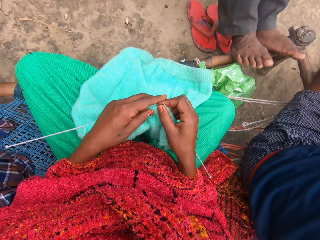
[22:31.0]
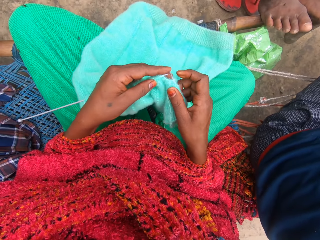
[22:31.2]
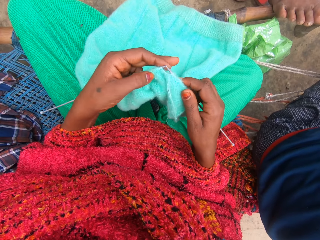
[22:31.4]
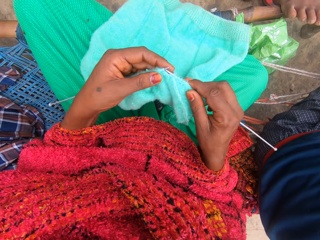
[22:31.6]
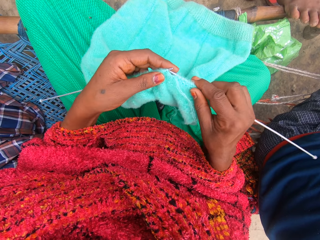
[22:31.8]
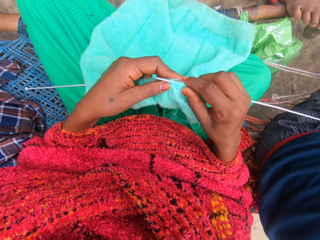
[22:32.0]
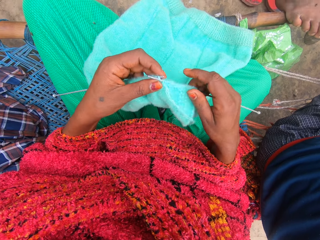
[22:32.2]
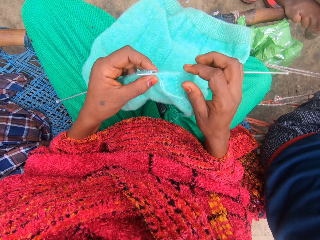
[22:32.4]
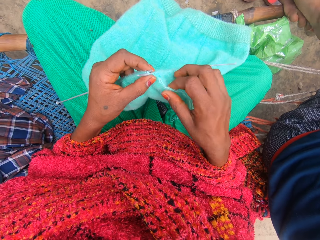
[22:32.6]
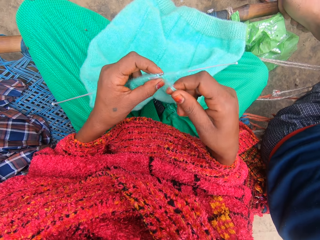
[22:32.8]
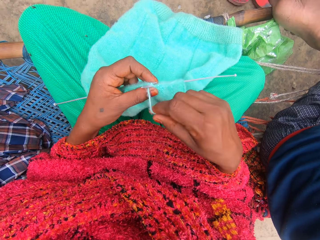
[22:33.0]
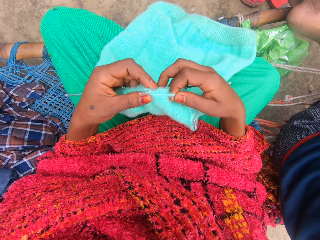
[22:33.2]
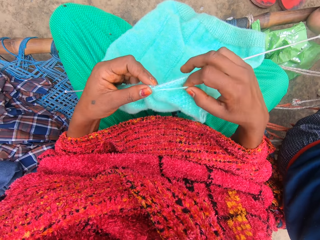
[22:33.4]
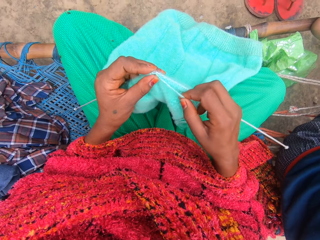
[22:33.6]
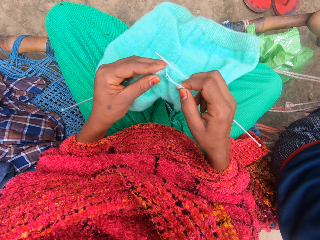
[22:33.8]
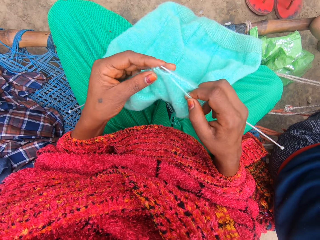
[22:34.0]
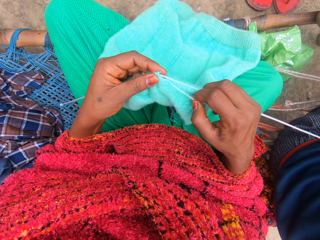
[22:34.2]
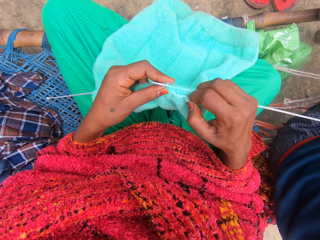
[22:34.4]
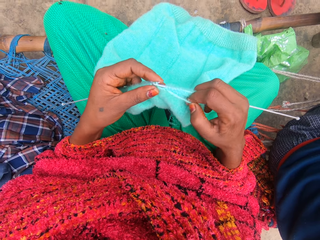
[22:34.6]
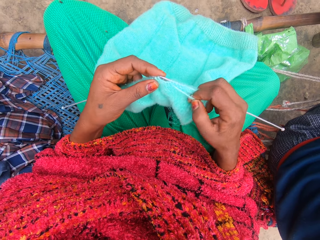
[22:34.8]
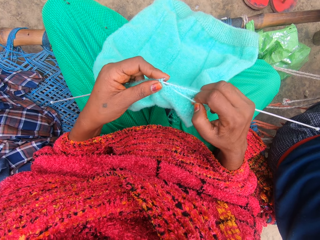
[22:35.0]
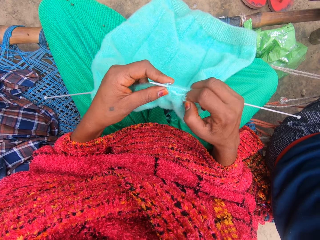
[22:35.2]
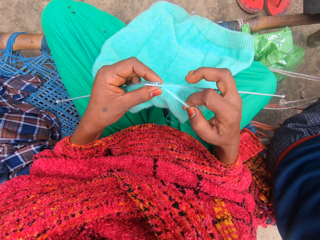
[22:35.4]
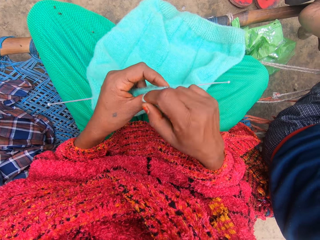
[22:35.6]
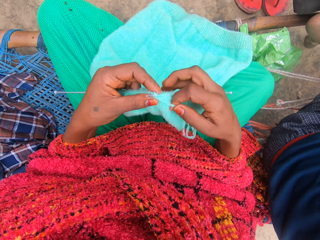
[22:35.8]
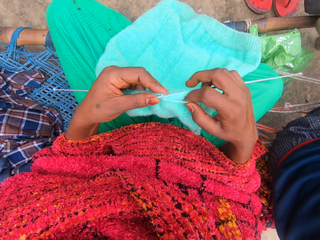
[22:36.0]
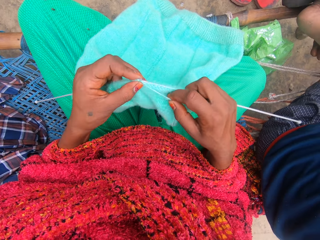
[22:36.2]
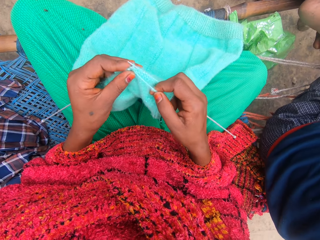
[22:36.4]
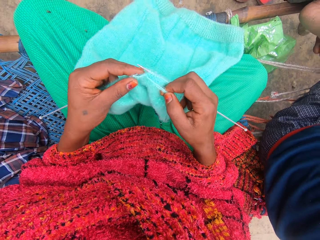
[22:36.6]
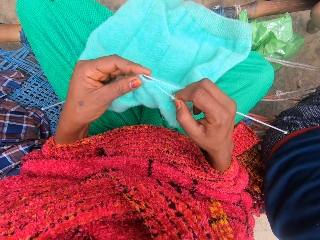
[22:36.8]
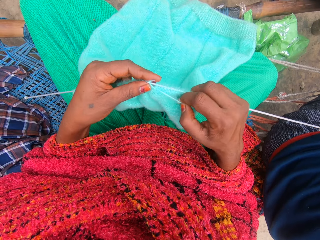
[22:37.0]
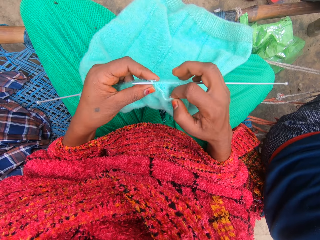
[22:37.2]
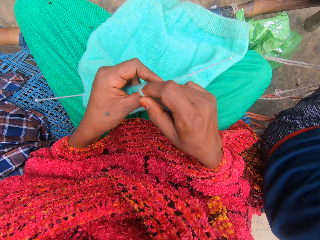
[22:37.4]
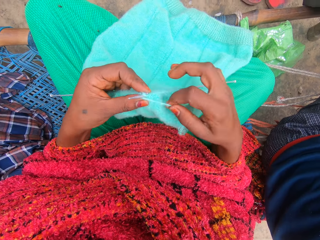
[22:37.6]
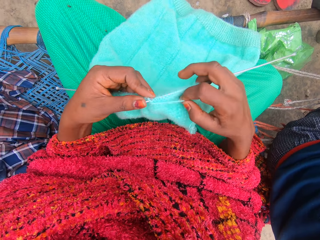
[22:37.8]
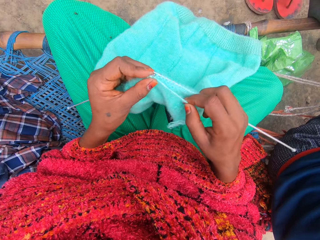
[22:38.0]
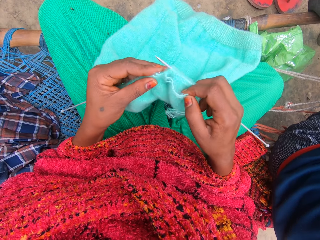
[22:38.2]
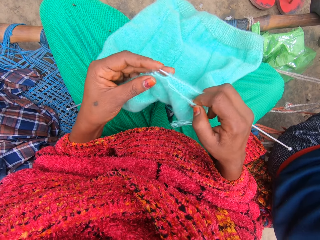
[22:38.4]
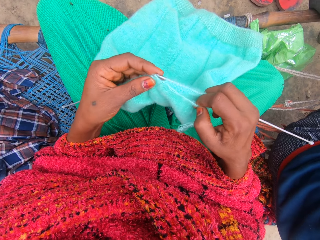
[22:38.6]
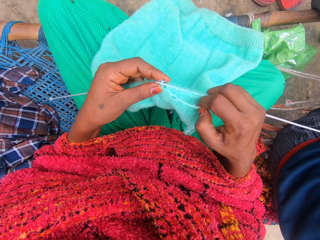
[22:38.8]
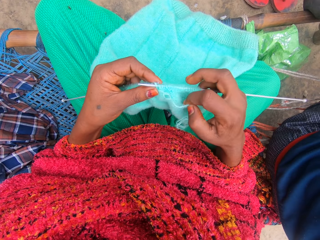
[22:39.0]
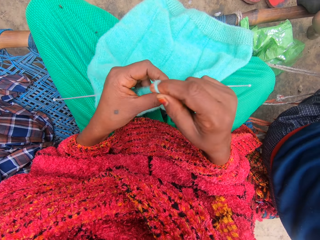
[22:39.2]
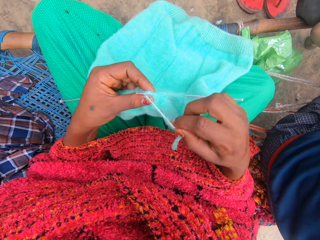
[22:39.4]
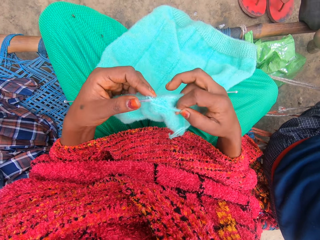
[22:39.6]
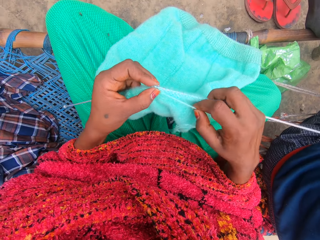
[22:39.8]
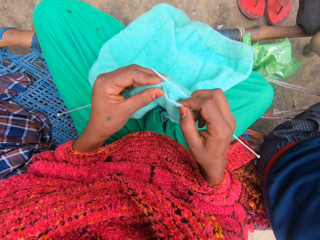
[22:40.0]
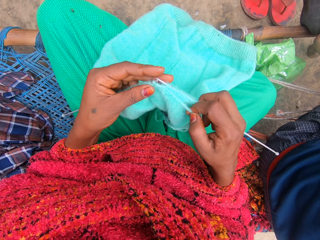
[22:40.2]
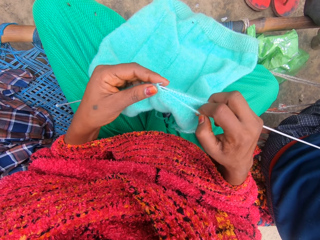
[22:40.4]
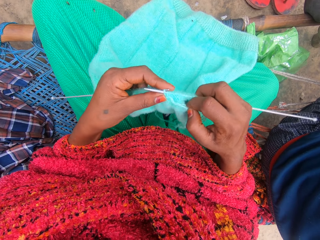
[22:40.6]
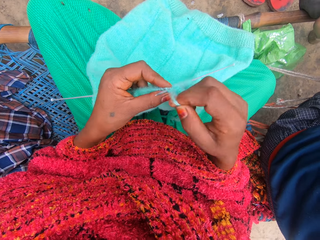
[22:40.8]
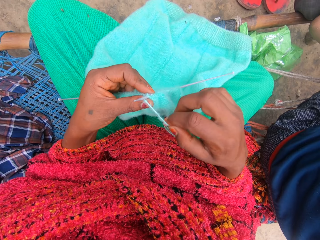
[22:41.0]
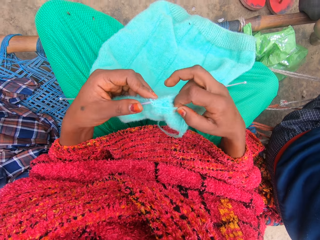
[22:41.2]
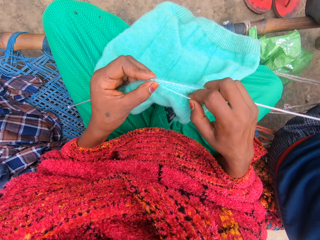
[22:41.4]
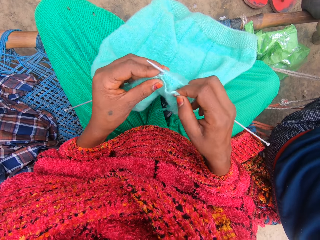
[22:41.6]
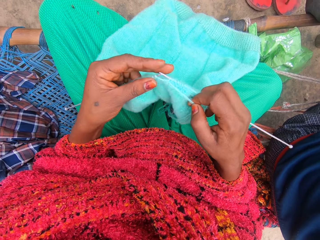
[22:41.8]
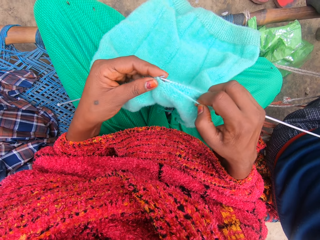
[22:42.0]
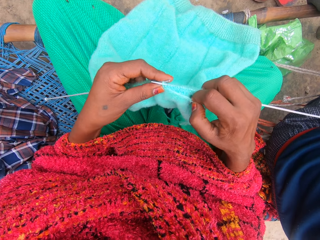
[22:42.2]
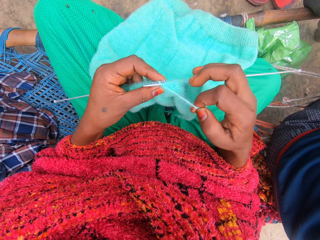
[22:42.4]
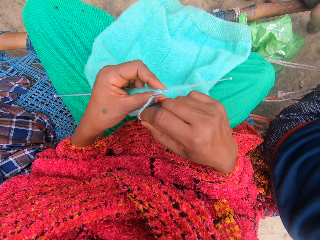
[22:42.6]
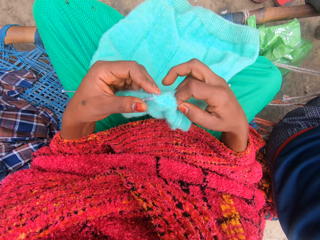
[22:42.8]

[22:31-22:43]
The camera wearer knits the yarn into a piece of garment with knitting pins. They talk with someone.

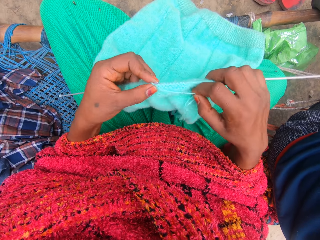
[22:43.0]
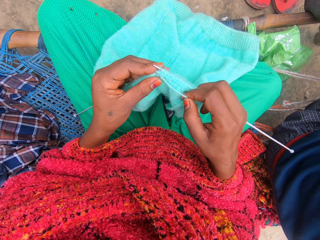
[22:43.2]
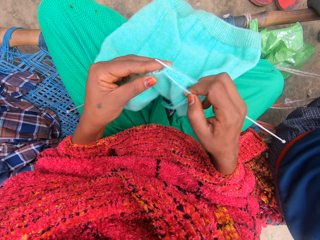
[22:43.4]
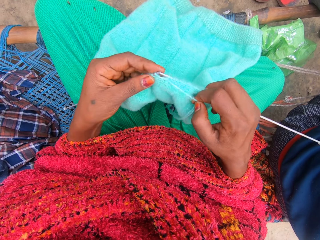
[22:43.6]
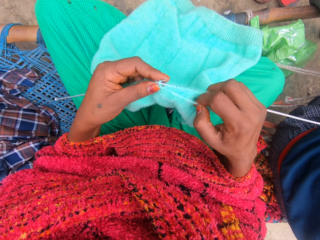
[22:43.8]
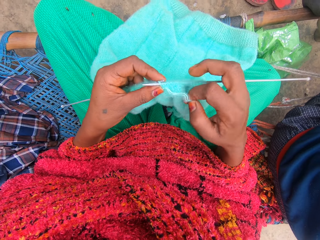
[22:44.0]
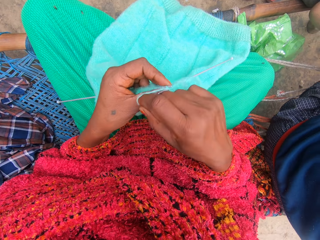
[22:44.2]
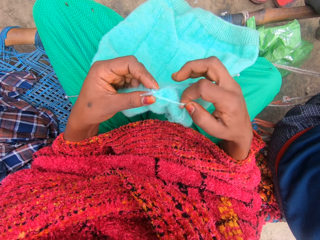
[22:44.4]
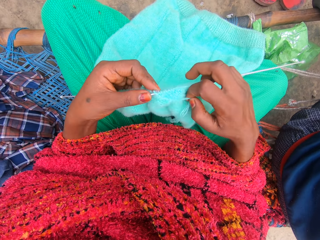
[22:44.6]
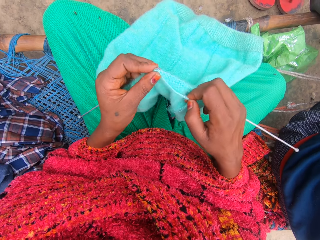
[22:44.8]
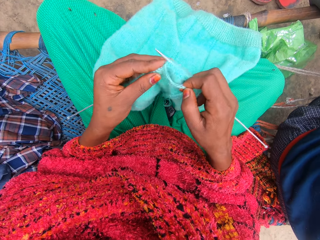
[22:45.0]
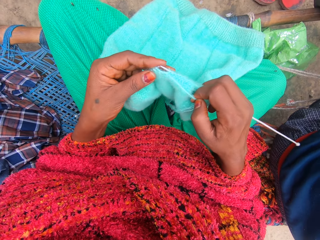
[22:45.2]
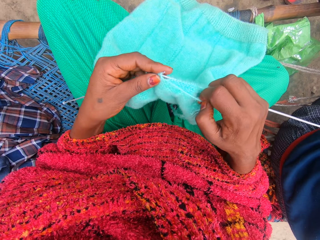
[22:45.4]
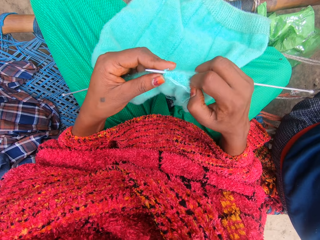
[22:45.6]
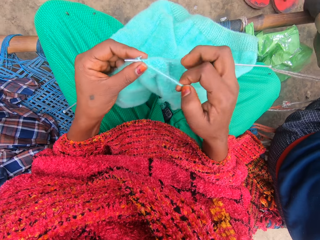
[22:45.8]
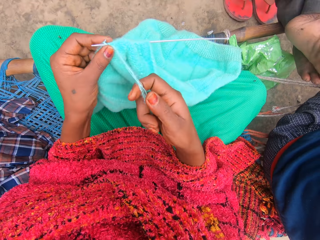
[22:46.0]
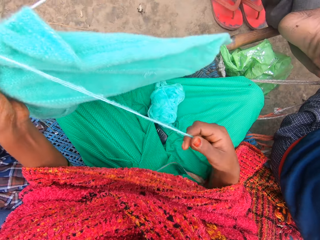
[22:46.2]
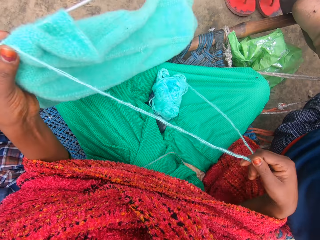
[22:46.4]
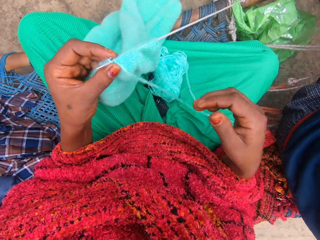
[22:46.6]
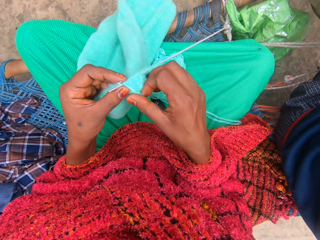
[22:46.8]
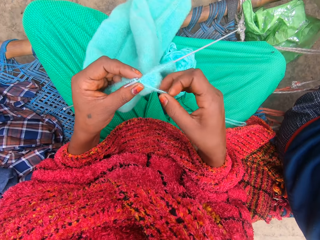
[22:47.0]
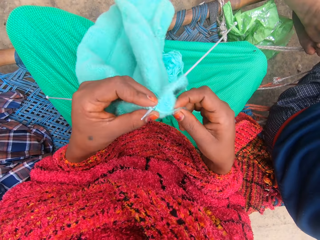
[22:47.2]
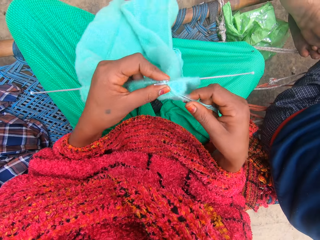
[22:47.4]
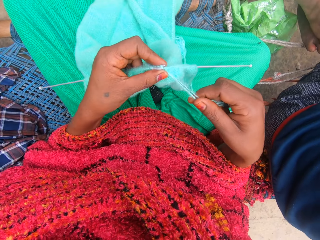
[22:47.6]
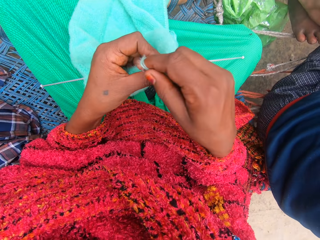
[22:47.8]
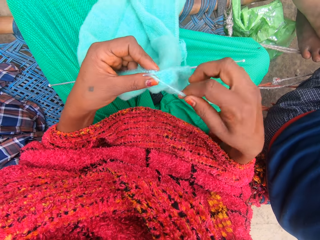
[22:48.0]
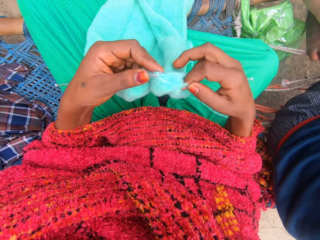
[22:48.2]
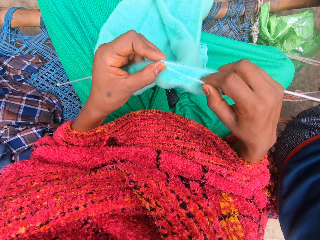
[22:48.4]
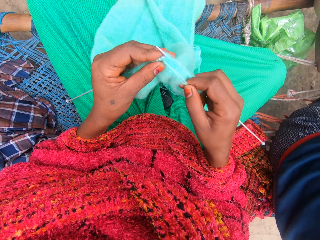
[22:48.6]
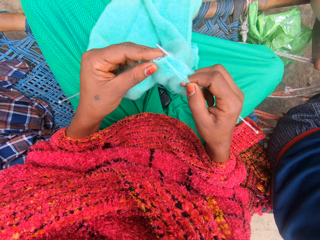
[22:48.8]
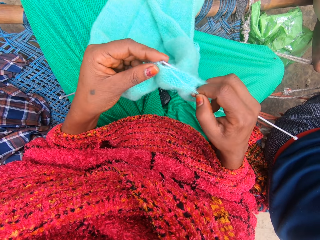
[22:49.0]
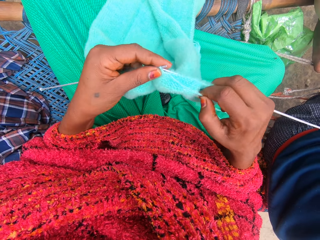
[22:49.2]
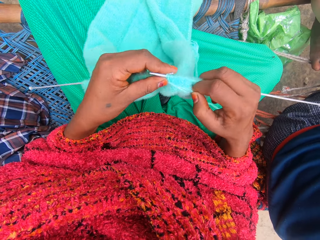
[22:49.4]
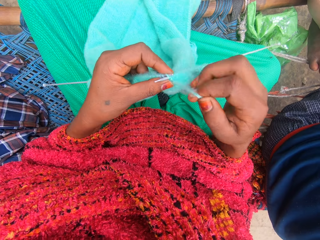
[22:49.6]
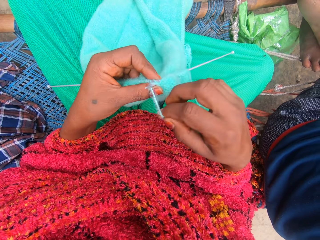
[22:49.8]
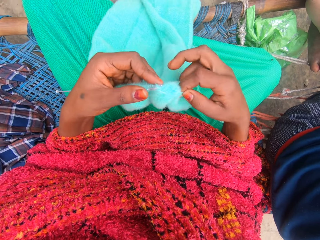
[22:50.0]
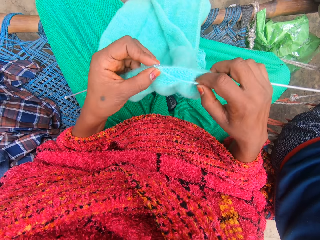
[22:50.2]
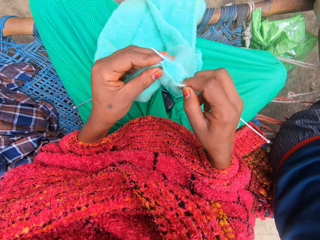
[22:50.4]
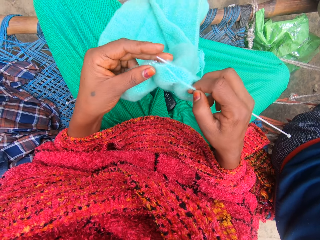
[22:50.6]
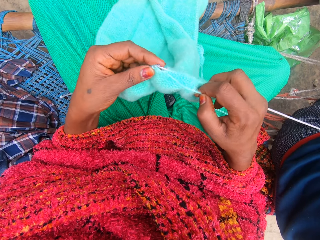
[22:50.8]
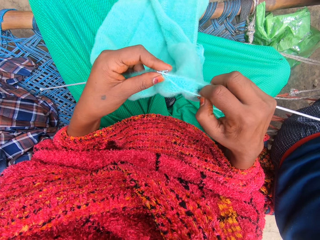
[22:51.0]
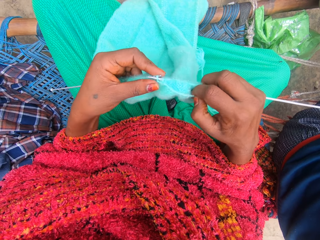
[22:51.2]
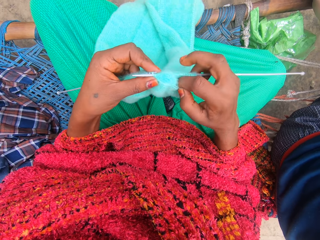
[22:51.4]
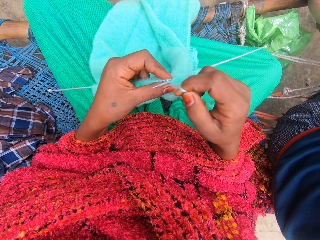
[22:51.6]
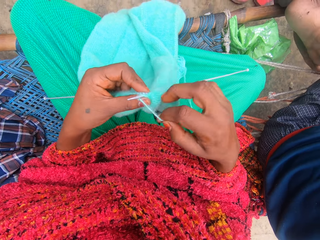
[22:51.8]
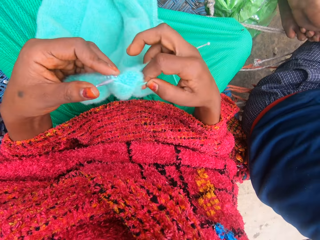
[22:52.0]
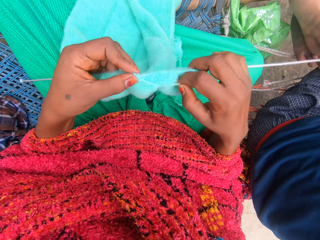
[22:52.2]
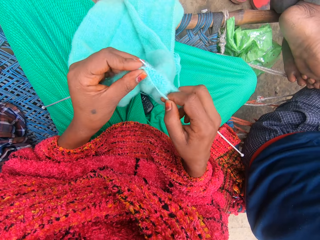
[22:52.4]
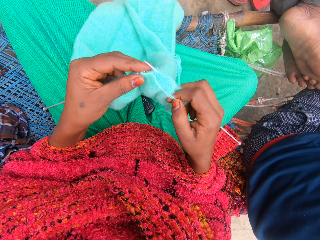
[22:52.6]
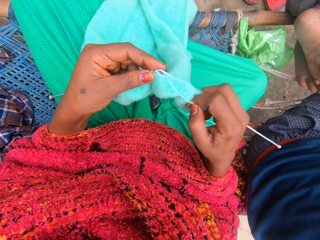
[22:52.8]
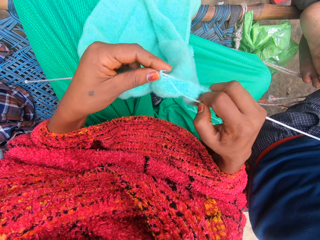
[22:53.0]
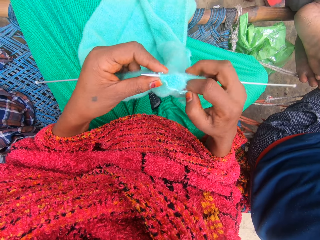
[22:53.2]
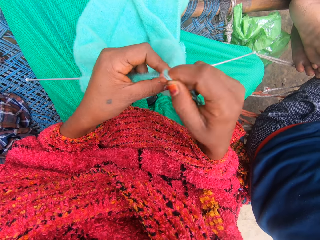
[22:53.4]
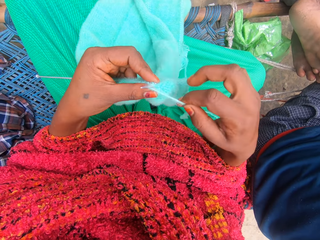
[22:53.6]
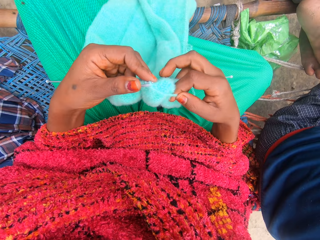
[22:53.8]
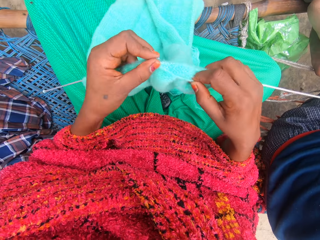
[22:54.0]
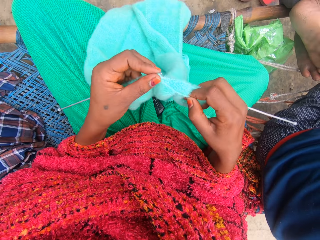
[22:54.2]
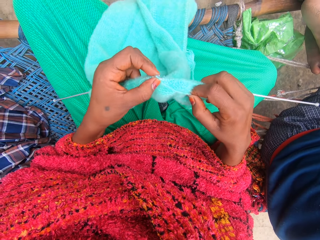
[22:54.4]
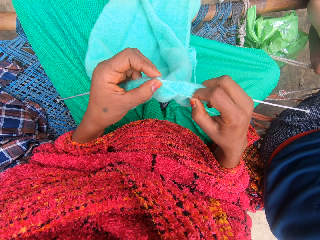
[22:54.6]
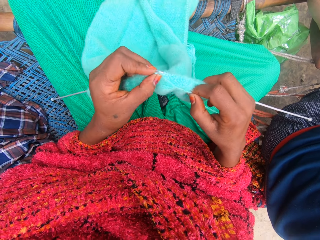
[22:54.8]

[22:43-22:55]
The camera wearer laughs out loud. She stretches the thread and pulls the yarn with her right hand. She knits the yarn into a piece of garment with knitting pins.
